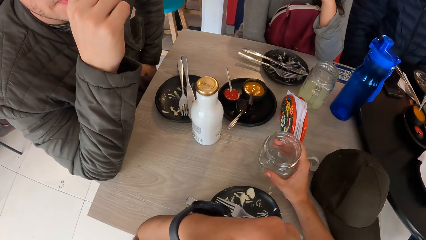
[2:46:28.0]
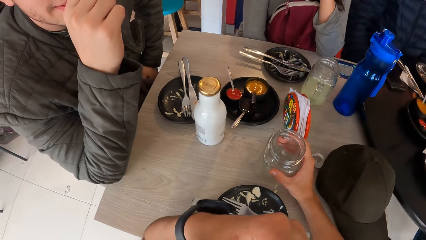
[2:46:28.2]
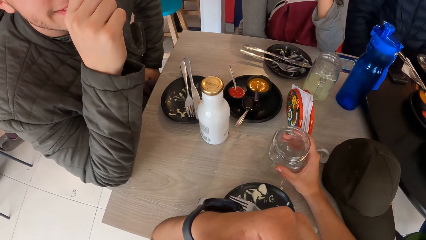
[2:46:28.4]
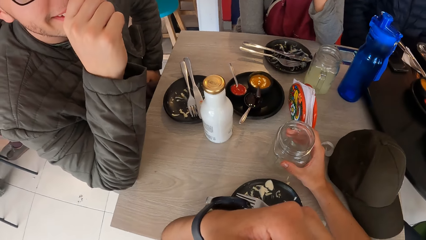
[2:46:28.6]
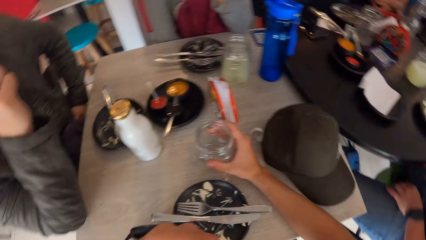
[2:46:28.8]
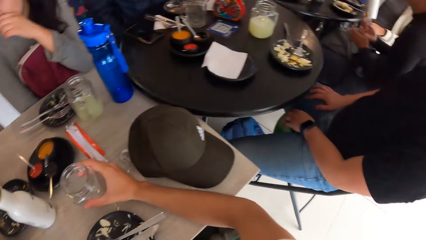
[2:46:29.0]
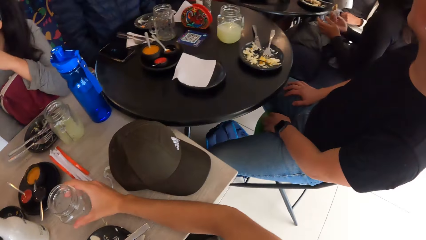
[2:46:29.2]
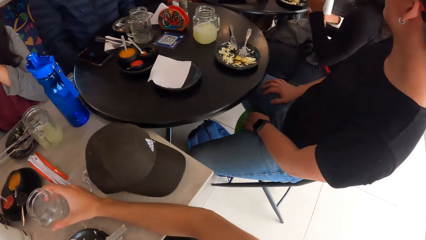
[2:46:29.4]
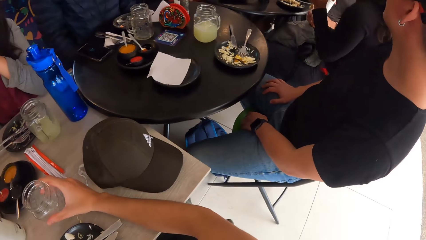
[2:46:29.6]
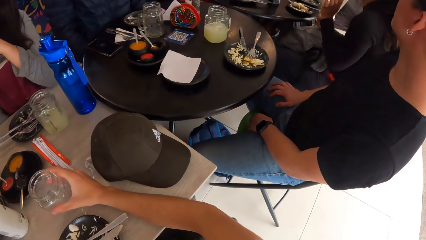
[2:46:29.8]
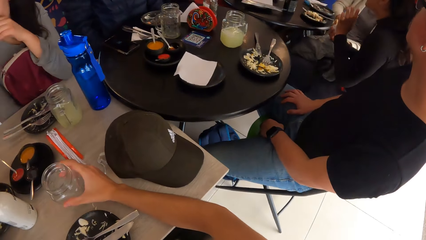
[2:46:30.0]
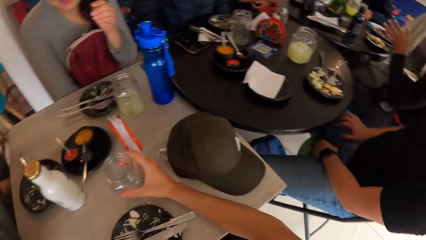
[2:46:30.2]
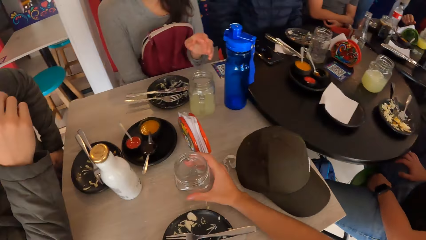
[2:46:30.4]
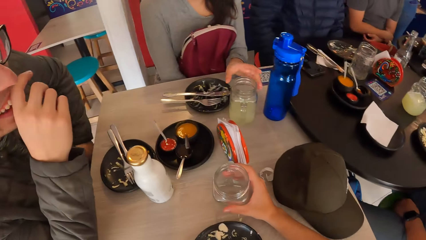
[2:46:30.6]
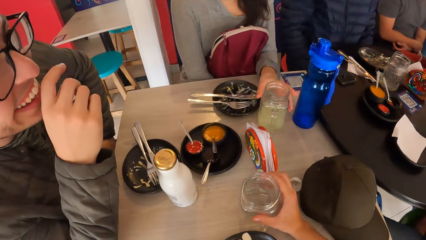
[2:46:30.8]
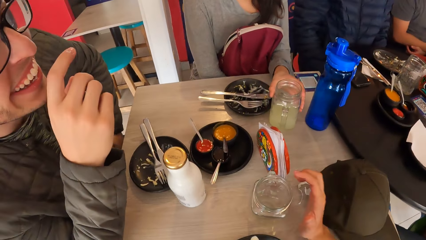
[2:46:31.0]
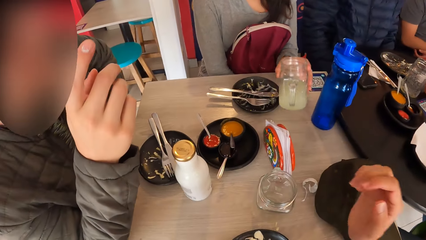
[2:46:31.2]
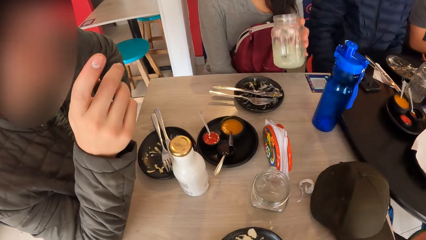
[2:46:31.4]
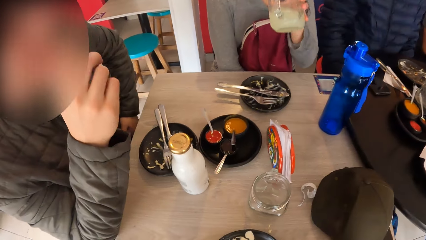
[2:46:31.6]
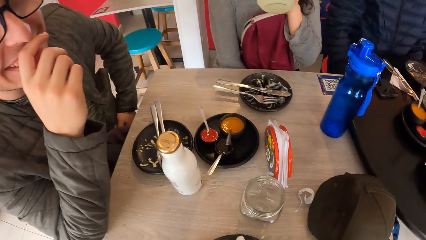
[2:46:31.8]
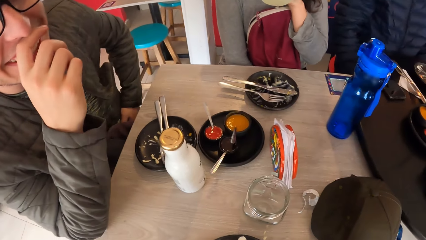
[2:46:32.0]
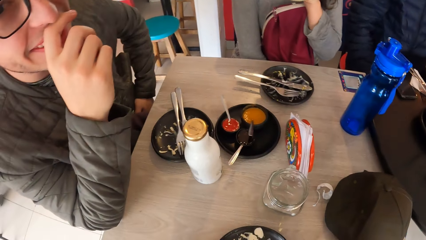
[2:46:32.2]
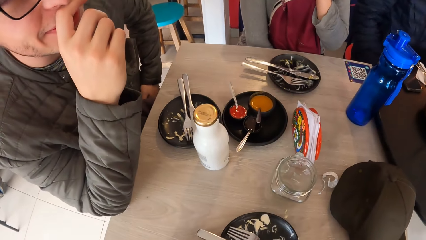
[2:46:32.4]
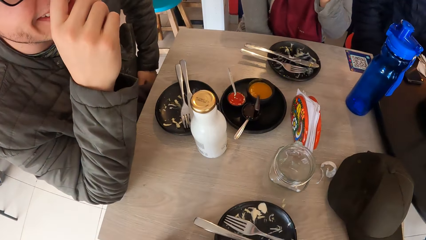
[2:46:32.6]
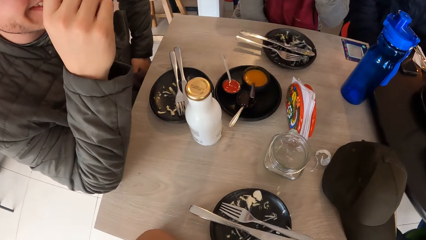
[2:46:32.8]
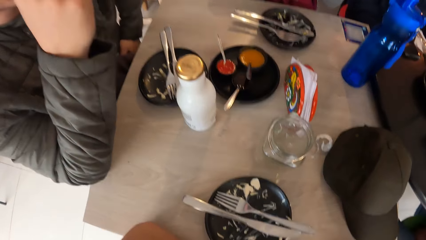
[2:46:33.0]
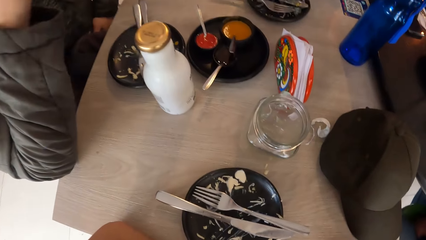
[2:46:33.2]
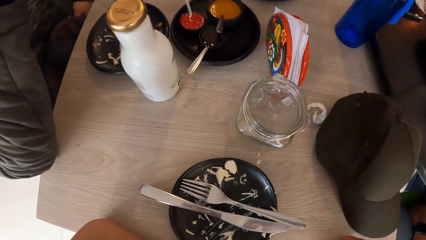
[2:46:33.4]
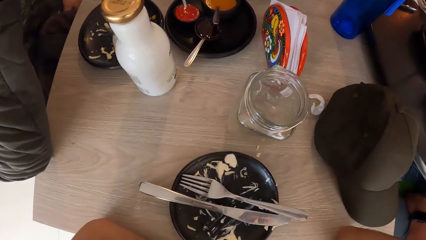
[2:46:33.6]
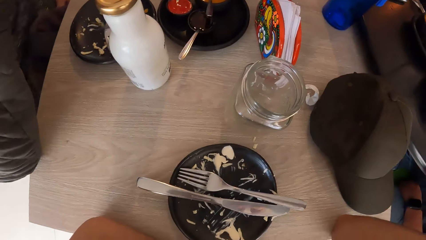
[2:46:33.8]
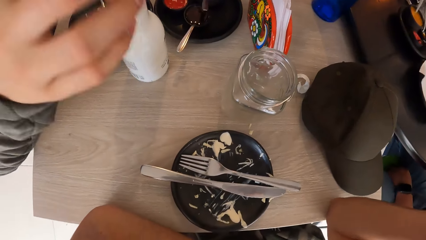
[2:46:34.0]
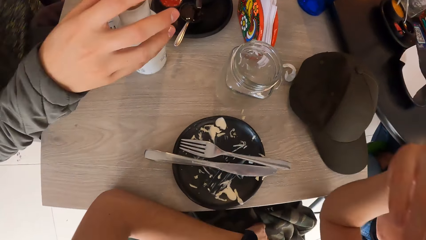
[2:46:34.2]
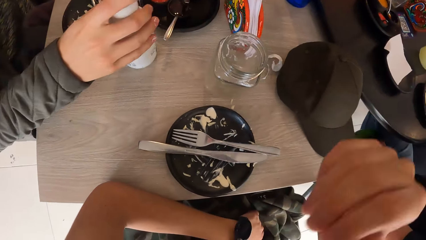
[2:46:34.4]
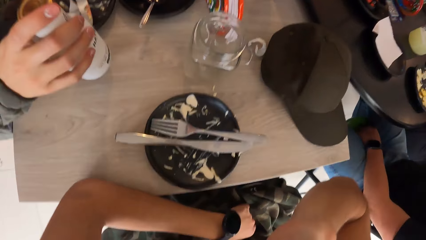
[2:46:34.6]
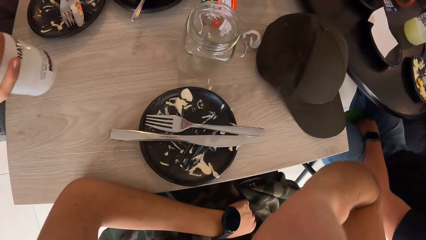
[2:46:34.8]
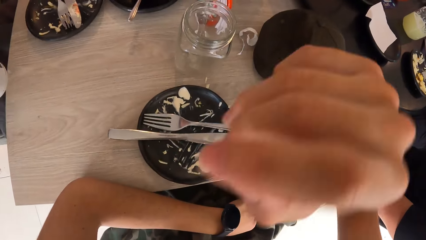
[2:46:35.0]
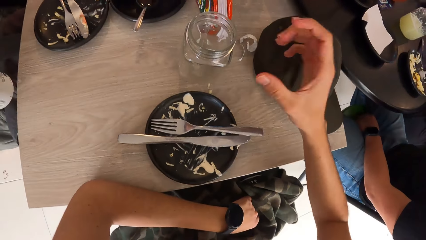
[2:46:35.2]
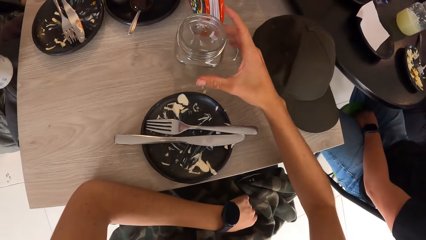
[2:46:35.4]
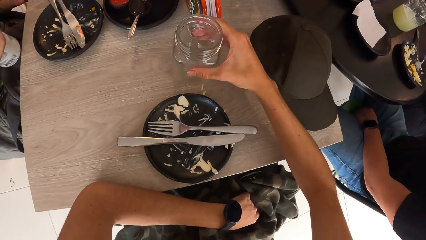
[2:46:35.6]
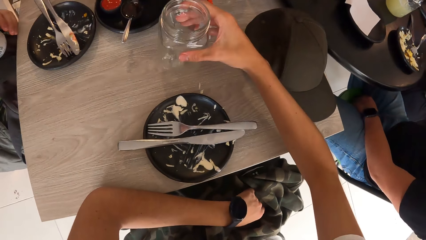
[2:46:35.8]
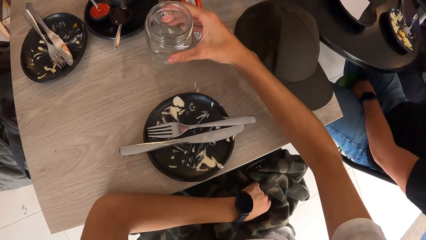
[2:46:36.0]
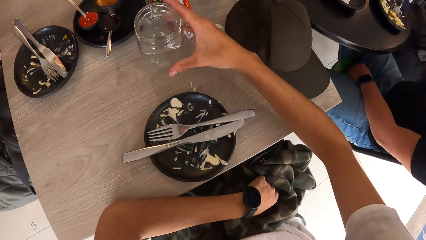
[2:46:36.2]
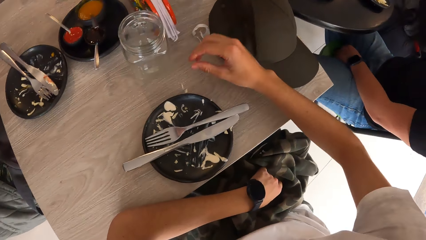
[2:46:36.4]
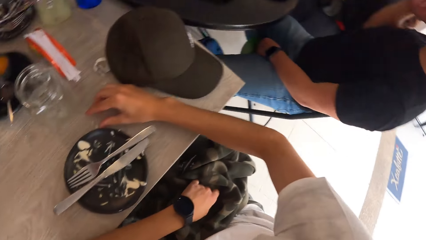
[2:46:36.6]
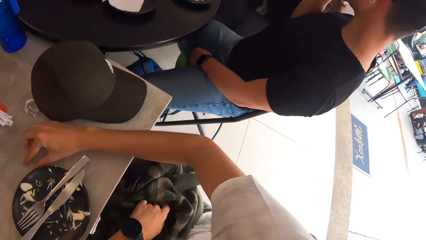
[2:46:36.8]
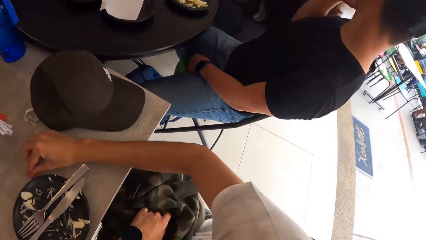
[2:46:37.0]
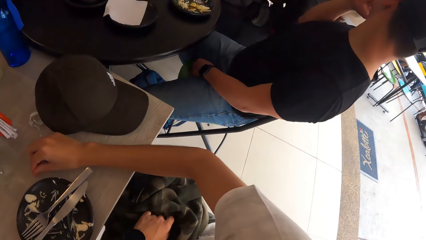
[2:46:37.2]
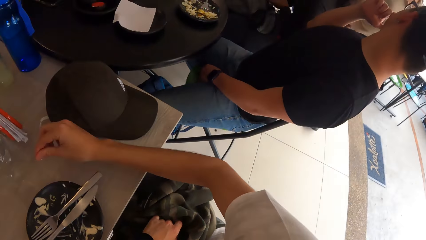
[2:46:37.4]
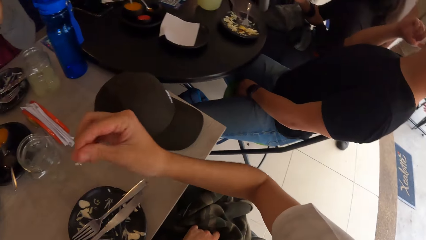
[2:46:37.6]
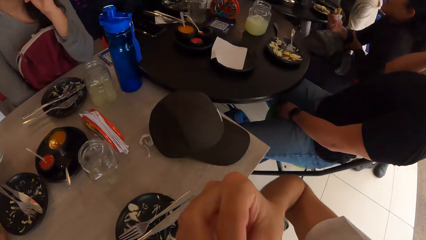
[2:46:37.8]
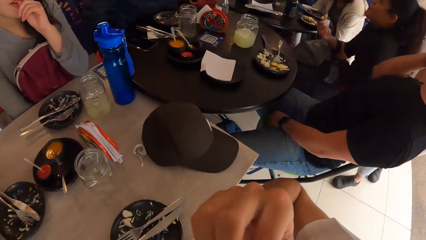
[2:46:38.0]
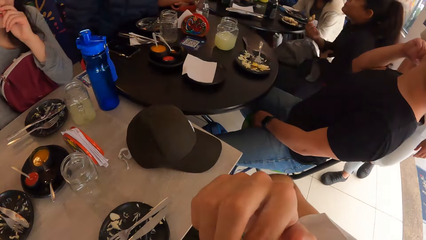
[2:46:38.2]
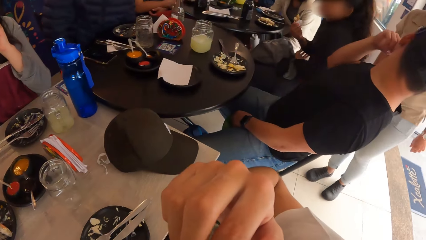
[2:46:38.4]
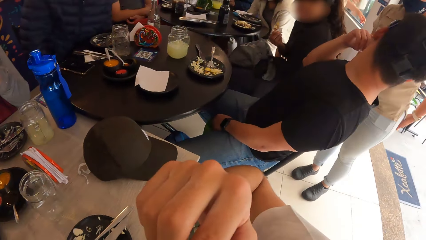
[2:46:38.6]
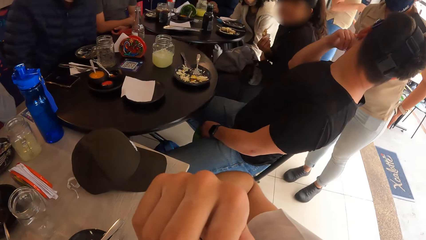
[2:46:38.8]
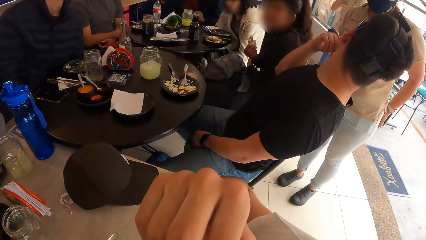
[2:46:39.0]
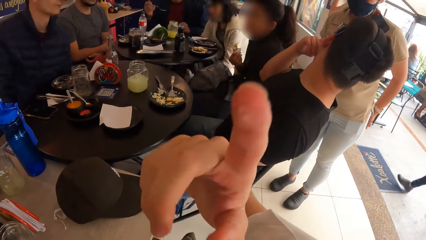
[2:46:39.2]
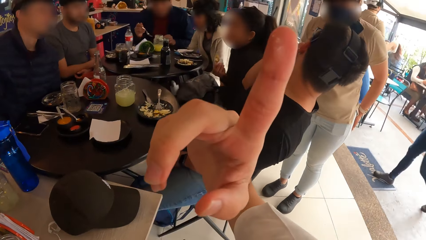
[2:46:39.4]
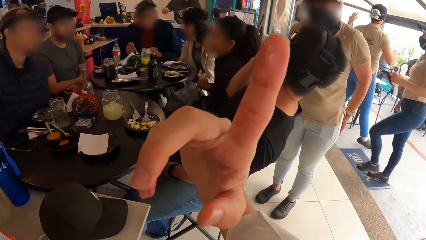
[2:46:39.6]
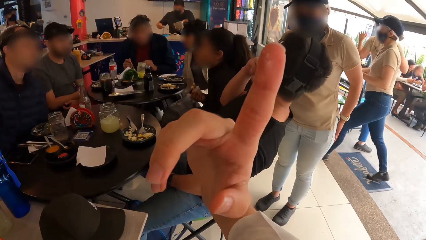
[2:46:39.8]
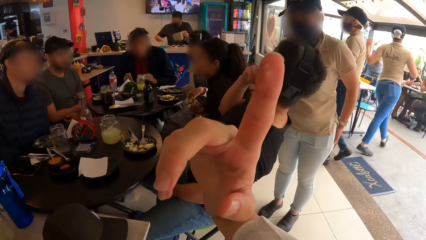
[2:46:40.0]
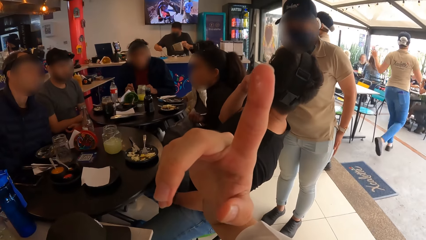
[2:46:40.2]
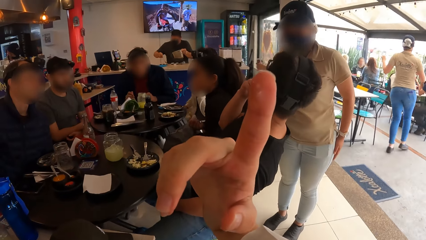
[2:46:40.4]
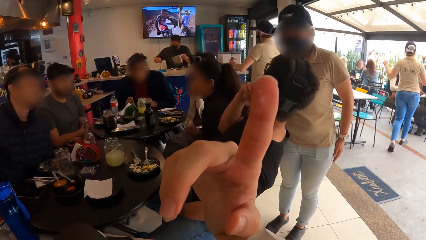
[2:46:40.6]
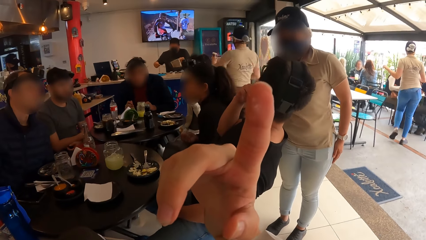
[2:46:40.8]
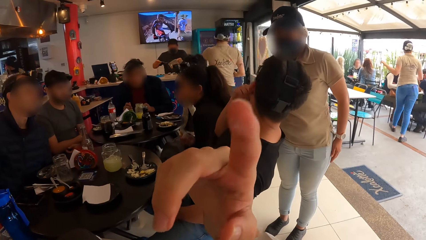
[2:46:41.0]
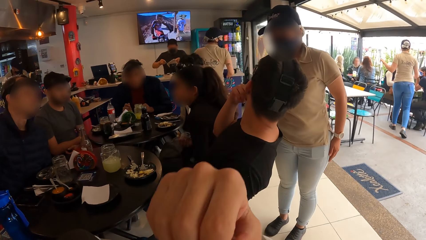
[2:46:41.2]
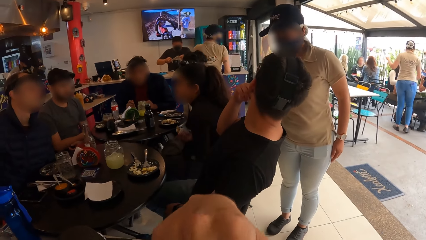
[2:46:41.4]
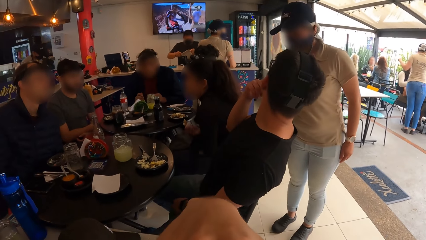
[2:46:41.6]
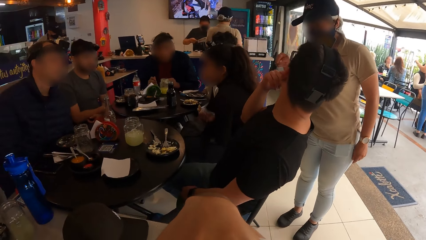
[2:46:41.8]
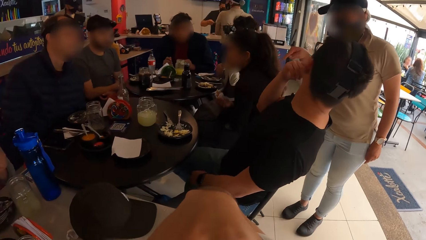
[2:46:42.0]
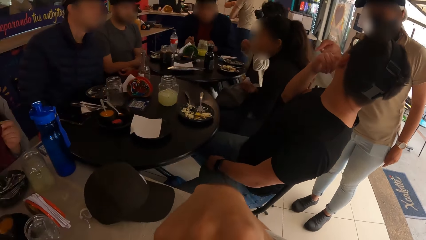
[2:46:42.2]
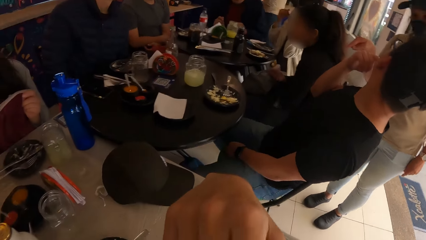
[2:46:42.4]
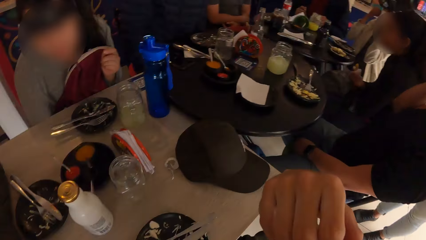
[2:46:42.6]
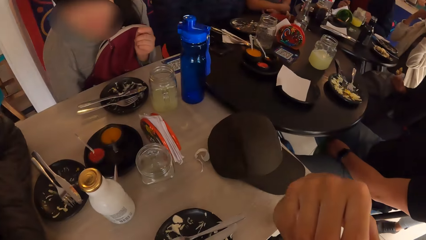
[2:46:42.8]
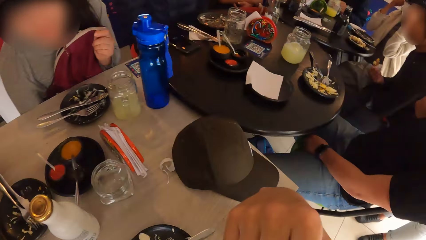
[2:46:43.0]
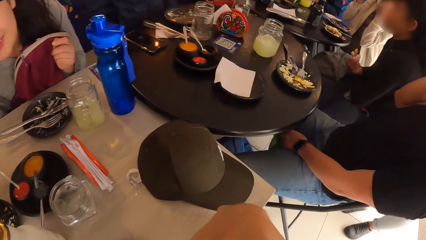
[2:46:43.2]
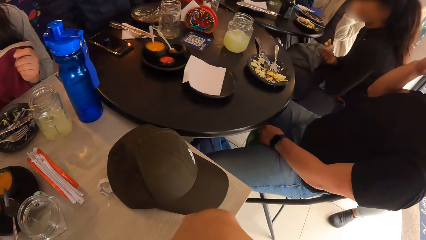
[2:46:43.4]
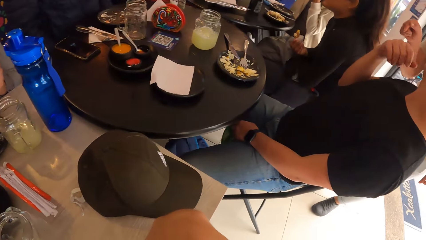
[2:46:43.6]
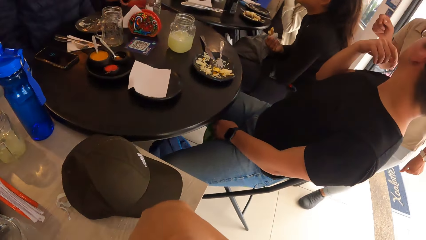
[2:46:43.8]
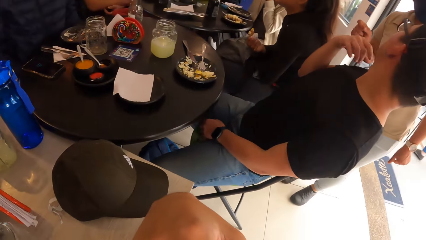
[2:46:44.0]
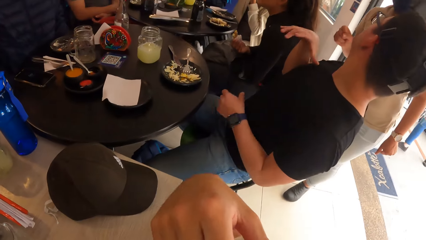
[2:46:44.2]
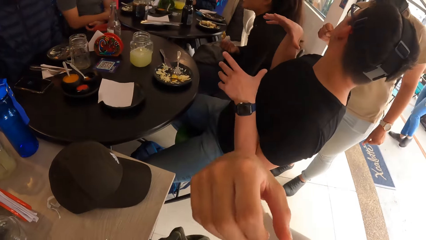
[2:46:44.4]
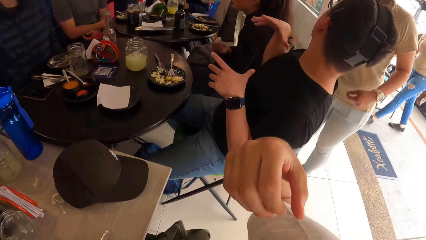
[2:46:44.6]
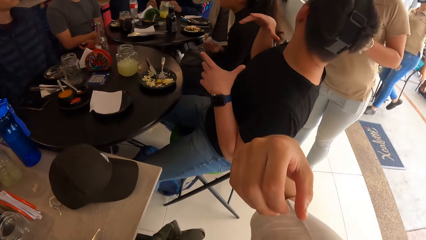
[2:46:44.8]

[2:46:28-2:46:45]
A woman picks the cup of juice from the table with her left hand and drinks from the cup of juice in her left hand. A man picks the bottle from the table with his right hand. The camera wearer shifts the cup of juice on the table with his right hand. He picks a strand of food from the table with his right hand. He eats the strand of food from the plate with his right hand.
